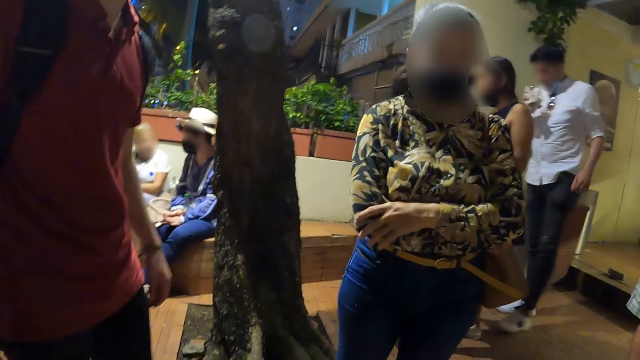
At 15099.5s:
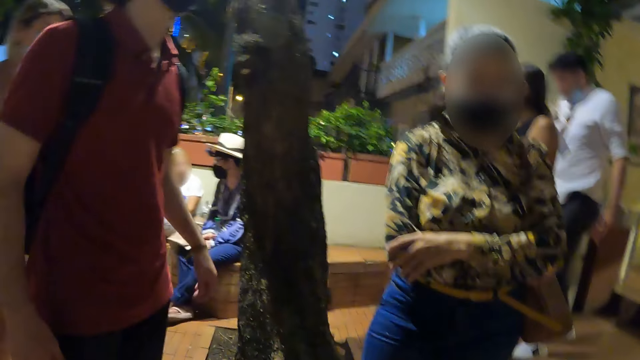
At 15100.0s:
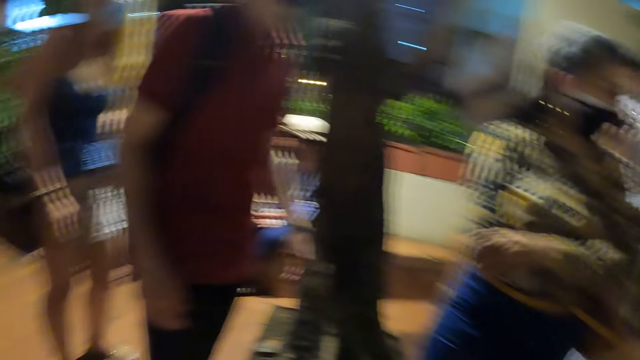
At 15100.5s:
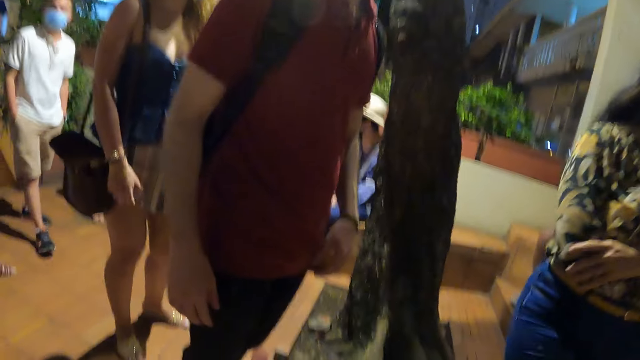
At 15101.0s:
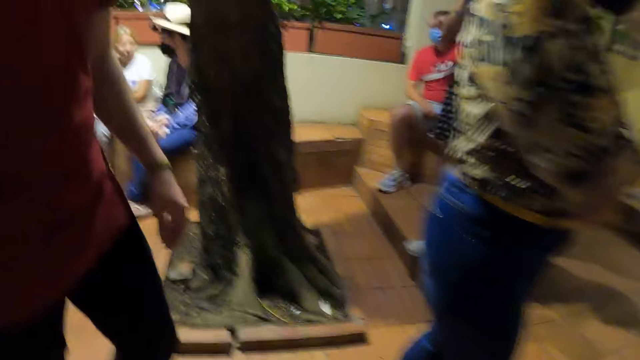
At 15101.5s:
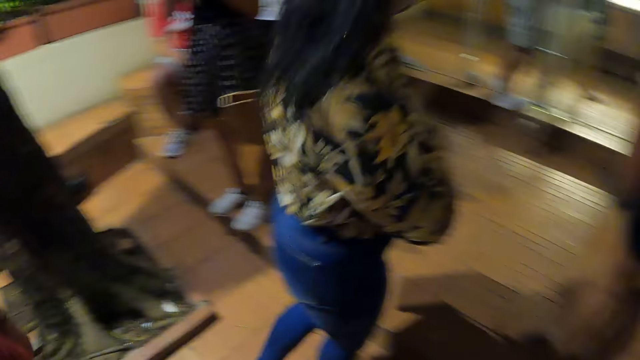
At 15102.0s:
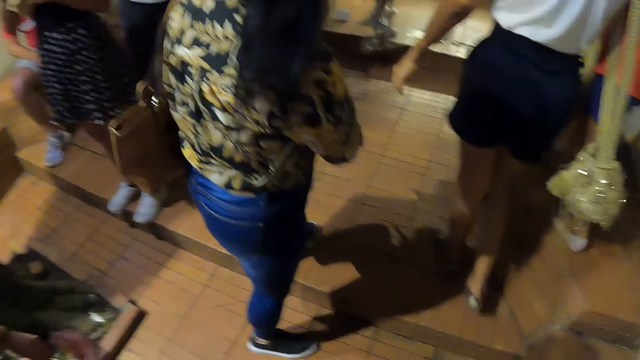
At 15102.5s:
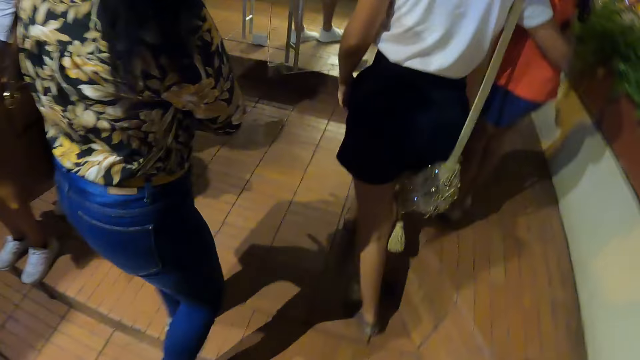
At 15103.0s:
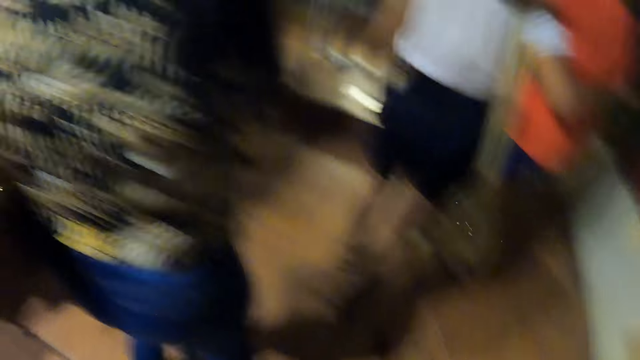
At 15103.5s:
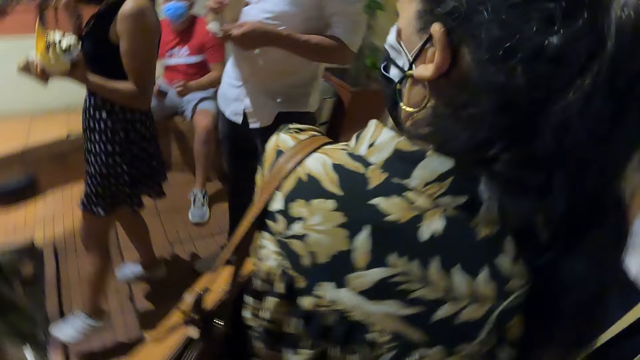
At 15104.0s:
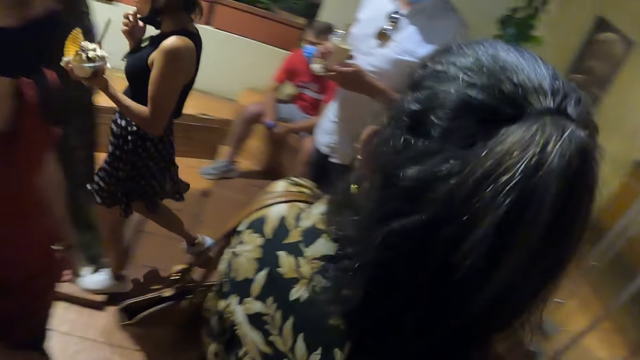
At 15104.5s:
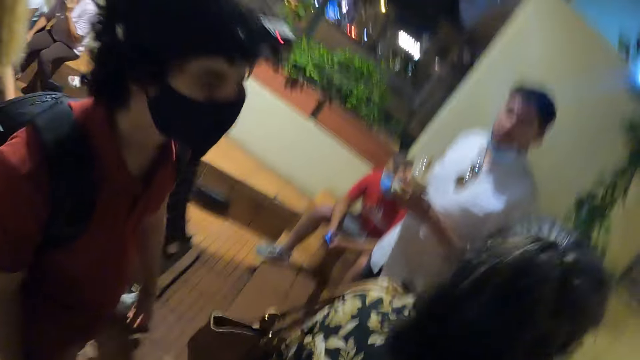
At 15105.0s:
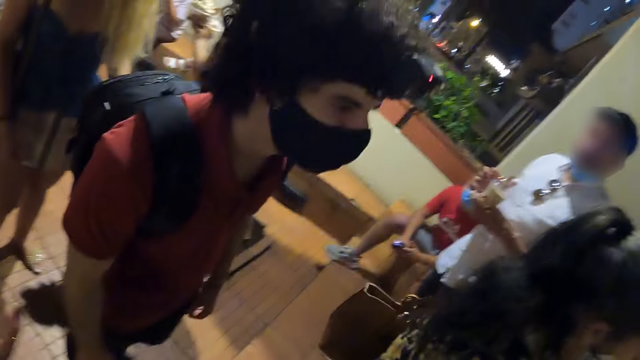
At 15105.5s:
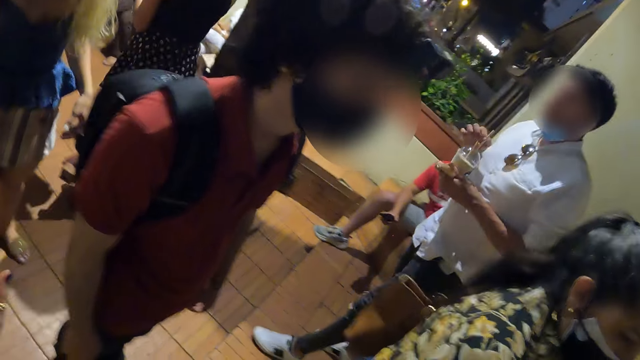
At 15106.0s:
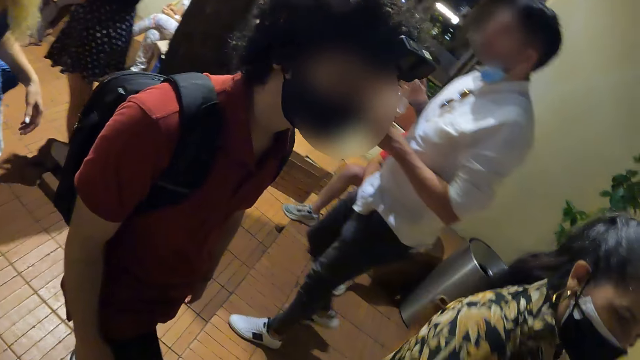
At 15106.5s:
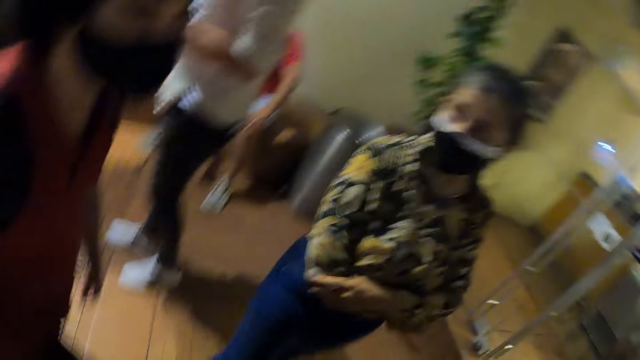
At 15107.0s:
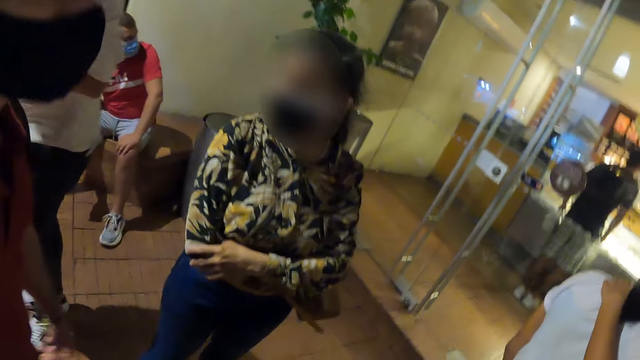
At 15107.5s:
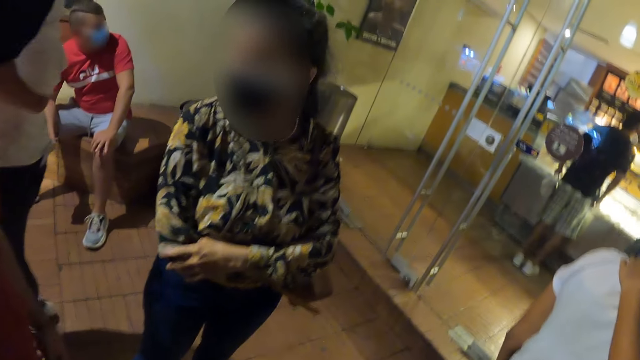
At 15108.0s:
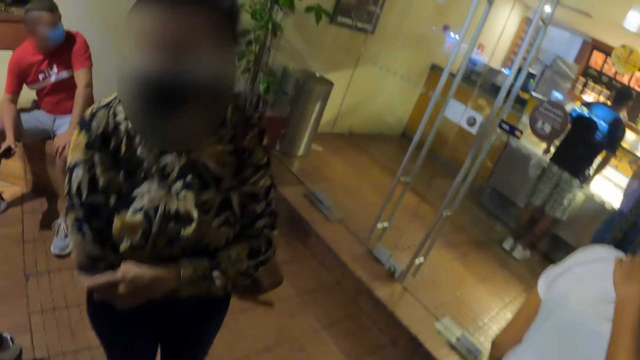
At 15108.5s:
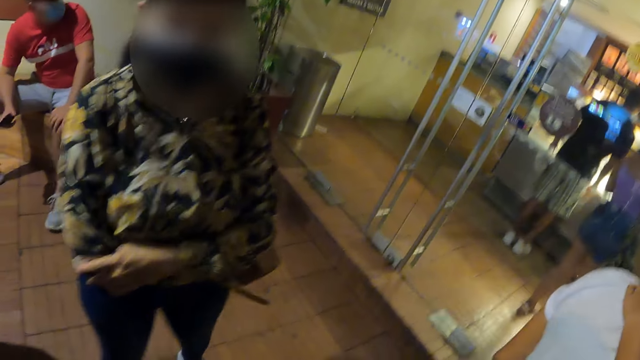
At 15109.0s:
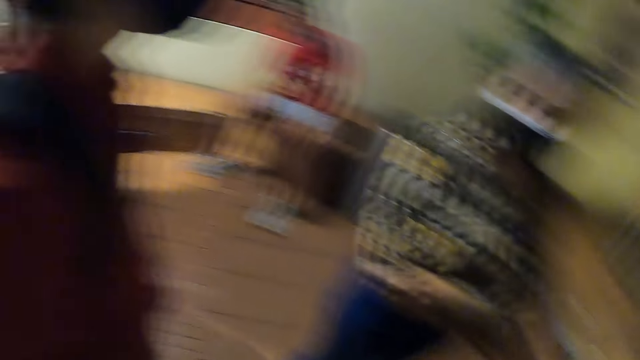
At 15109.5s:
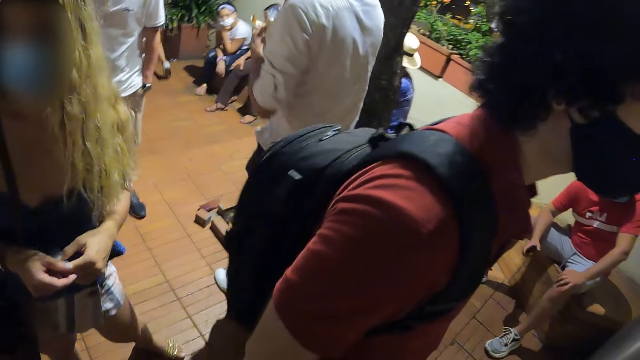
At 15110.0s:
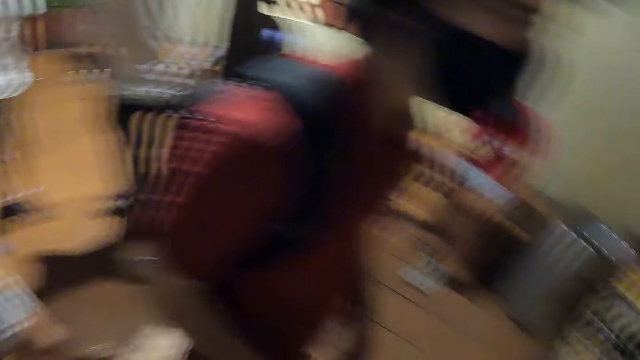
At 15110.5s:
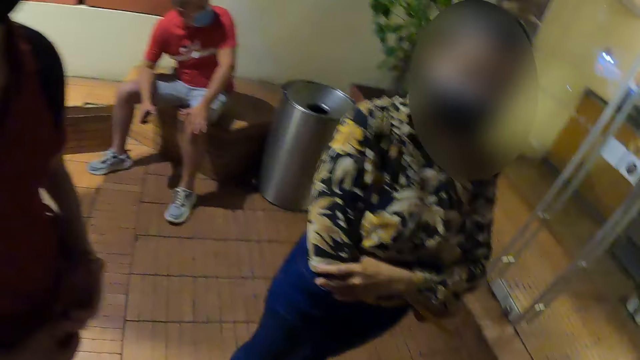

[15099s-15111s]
The camera wearer walks around. A woman walks around the compound. A man talks to the camera wearer. The camera wearer looks around.

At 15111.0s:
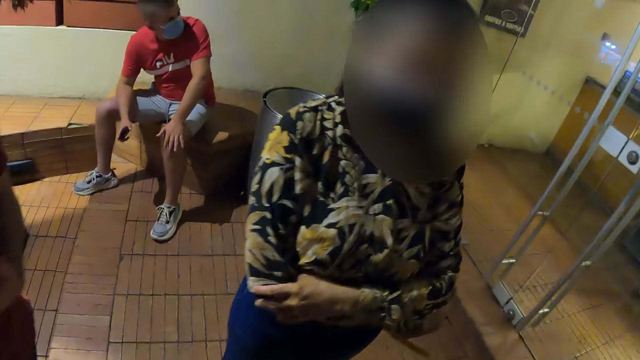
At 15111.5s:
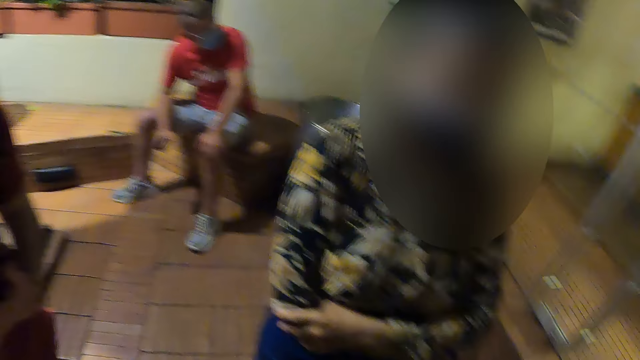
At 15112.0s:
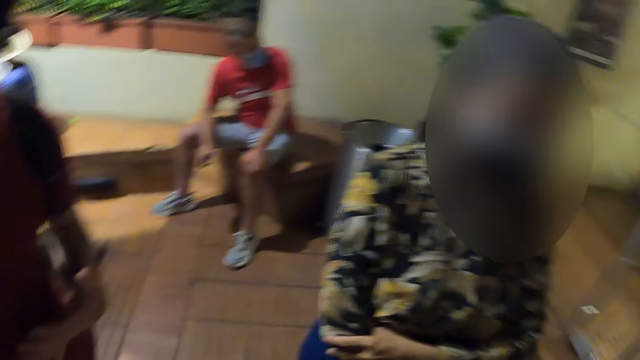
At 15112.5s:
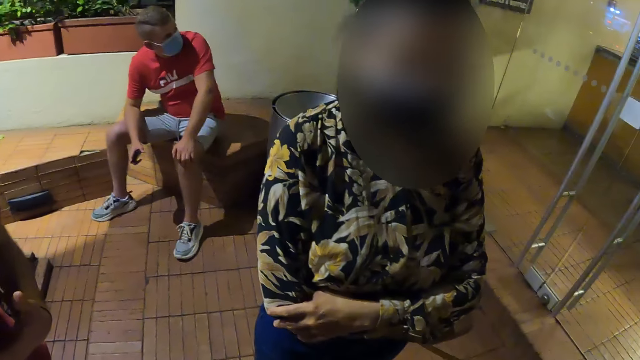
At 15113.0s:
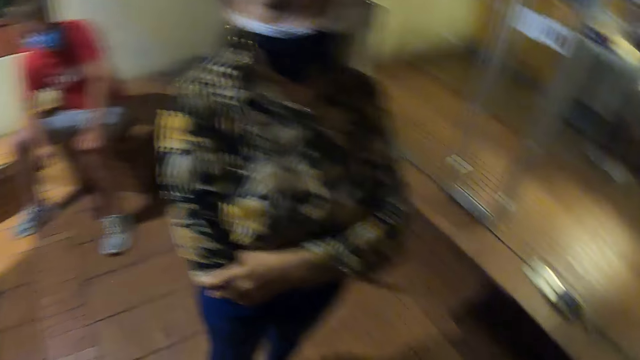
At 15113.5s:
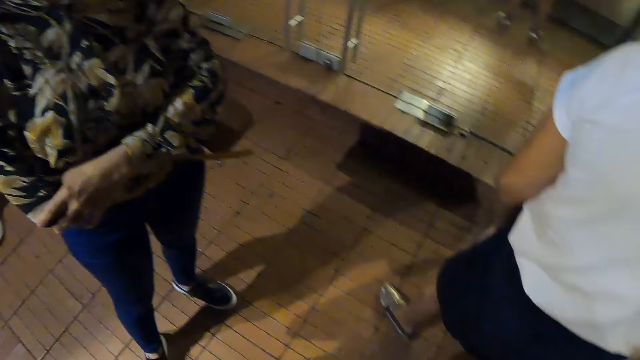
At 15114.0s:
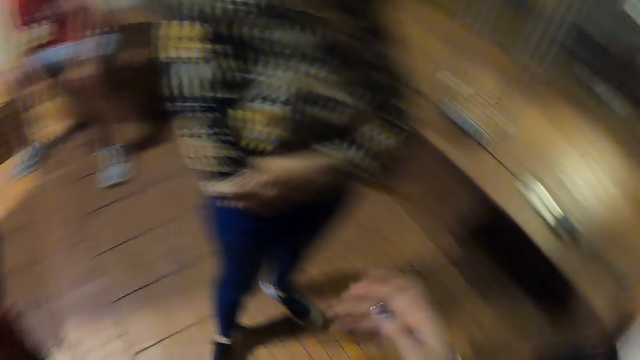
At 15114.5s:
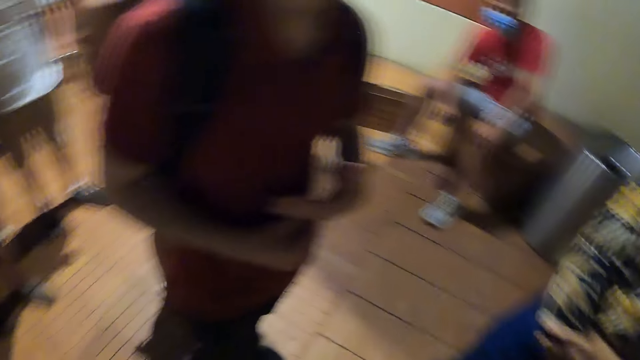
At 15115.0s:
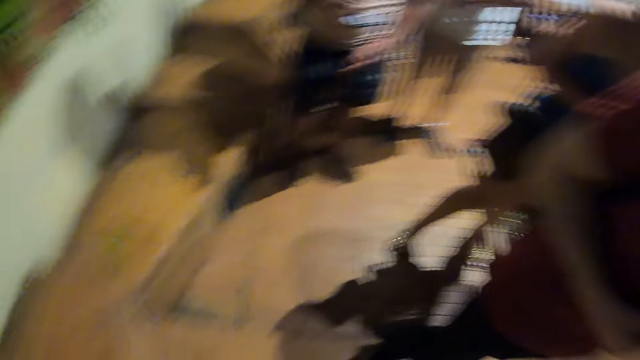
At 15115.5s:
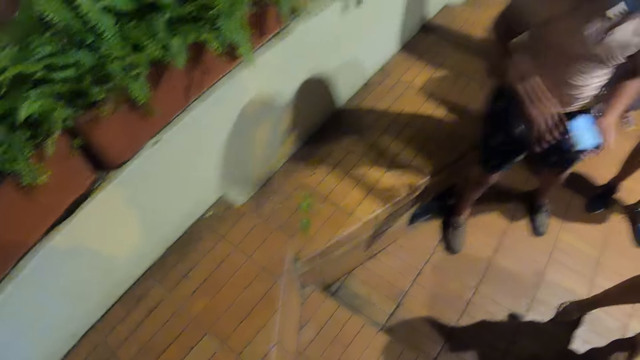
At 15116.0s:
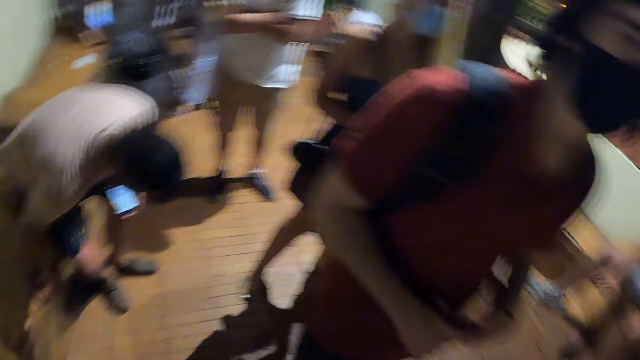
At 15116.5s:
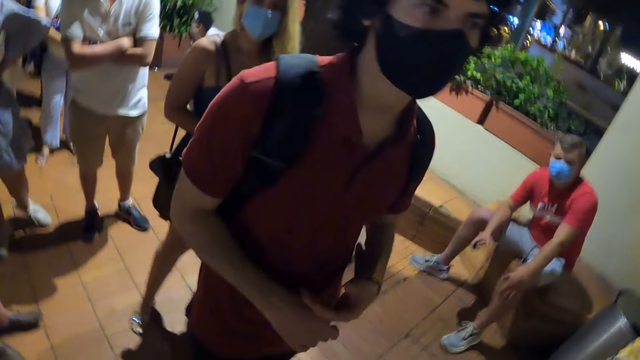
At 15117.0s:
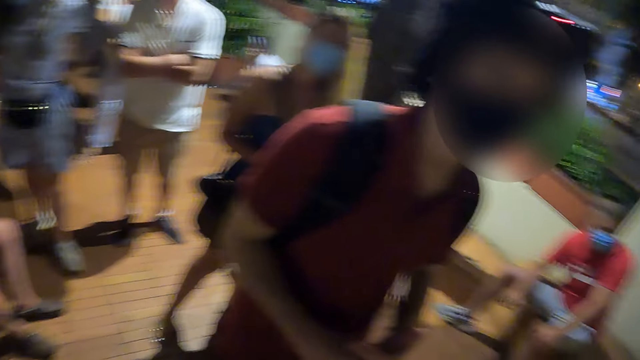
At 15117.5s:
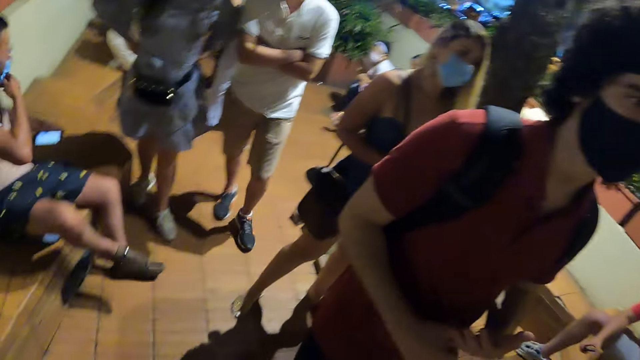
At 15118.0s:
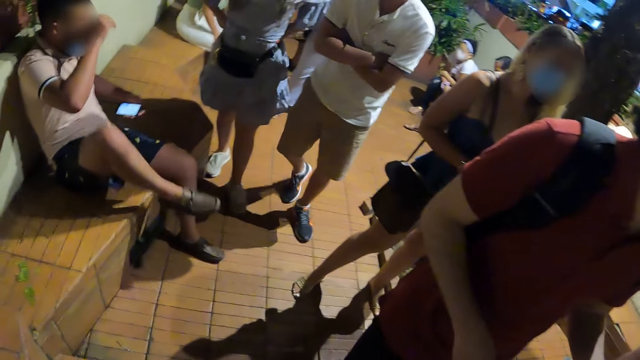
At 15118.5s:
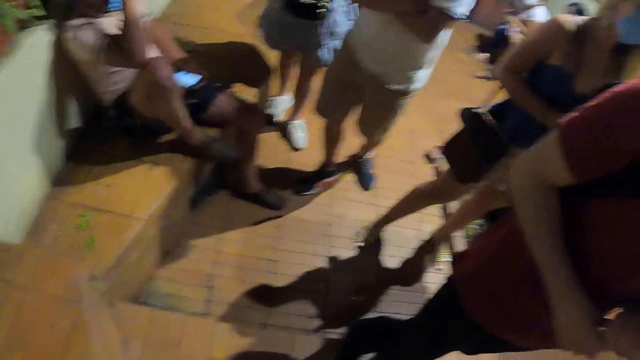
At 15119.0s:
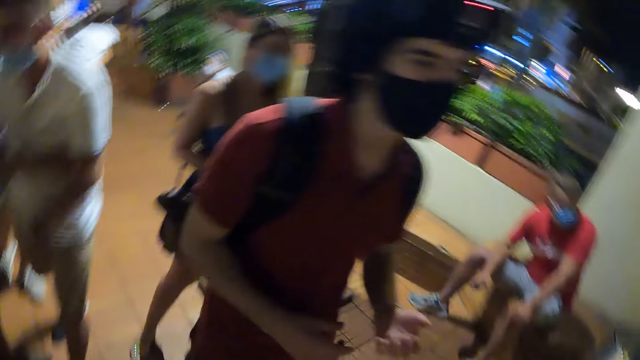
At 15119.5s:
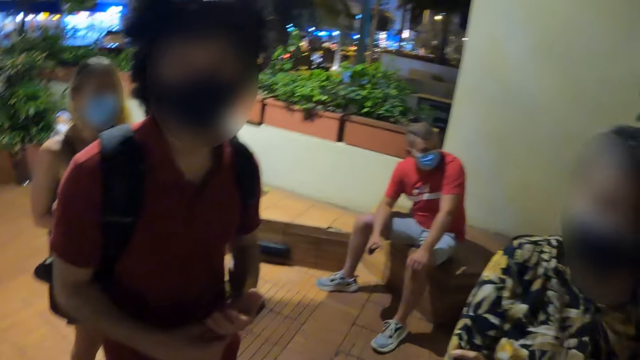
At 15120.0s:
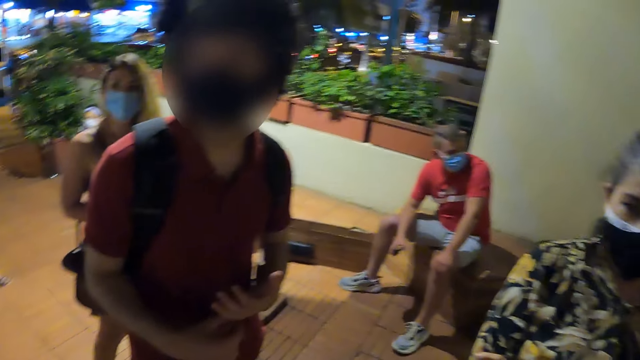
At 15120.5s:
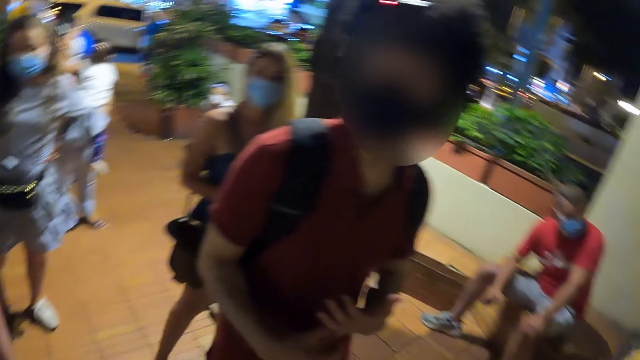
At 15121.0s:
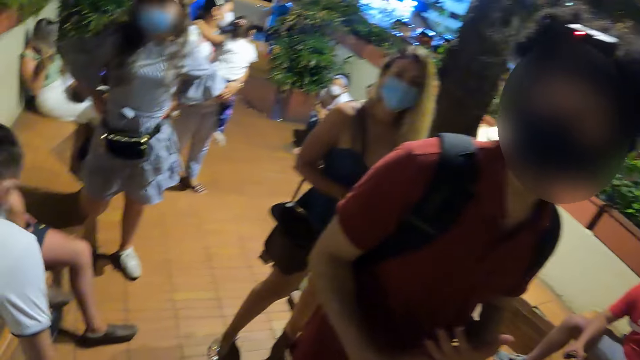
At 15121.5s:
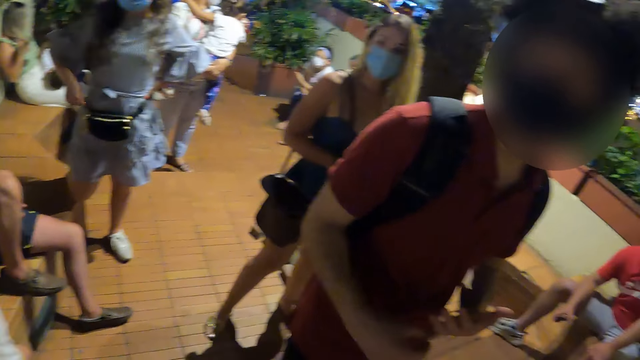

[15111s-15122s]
A woman talks to the camera wearer. The camera wearer moves around the compound. A man talks to the camera wearer.
